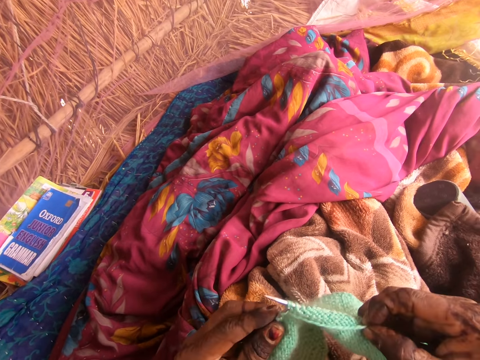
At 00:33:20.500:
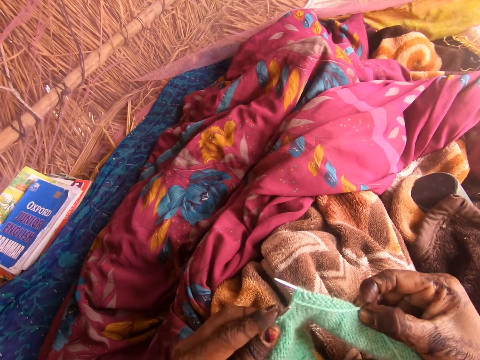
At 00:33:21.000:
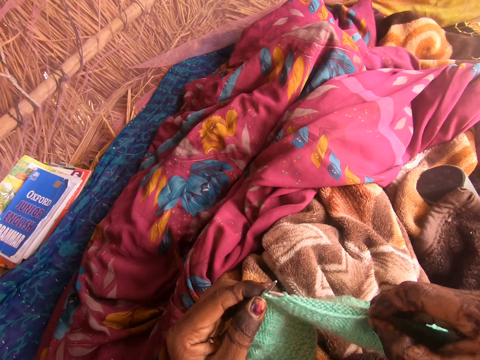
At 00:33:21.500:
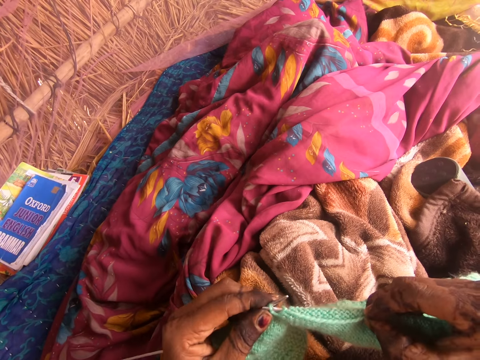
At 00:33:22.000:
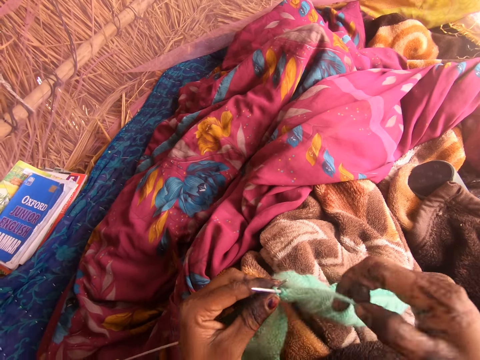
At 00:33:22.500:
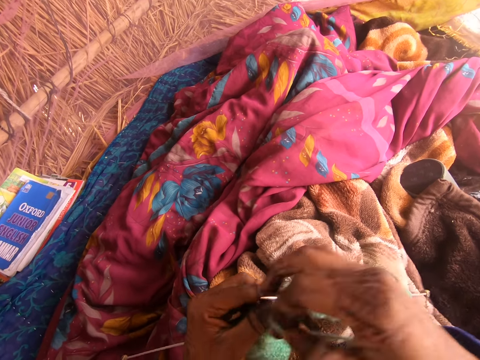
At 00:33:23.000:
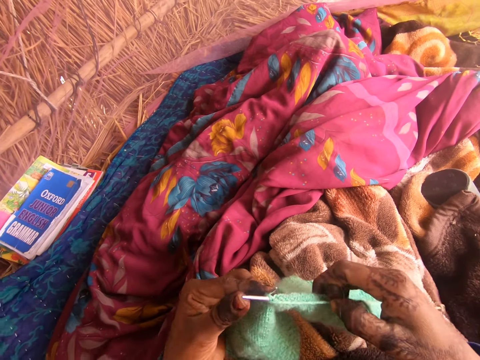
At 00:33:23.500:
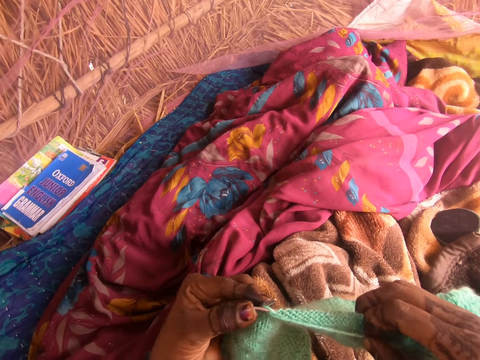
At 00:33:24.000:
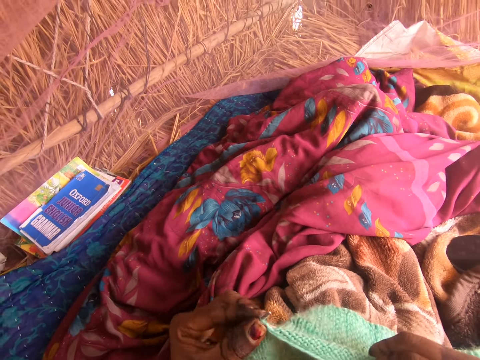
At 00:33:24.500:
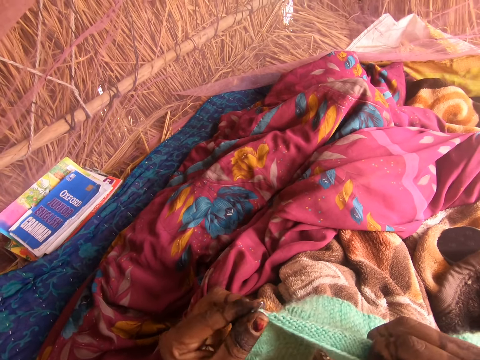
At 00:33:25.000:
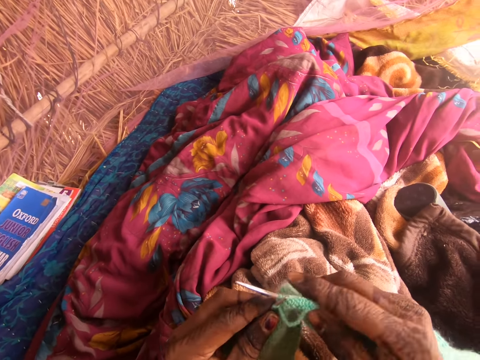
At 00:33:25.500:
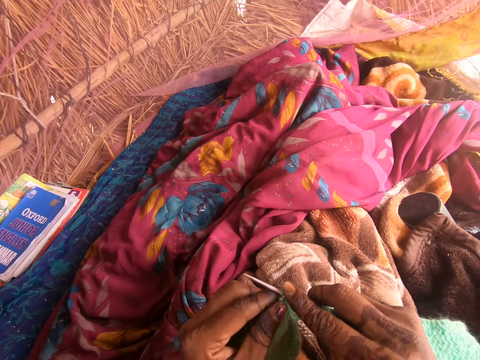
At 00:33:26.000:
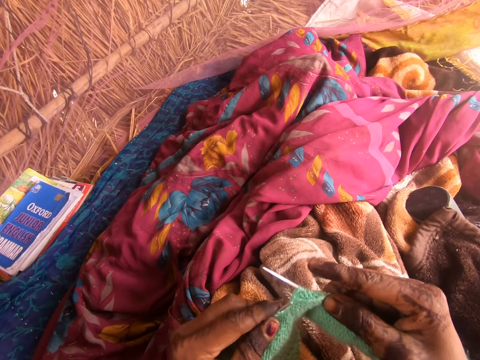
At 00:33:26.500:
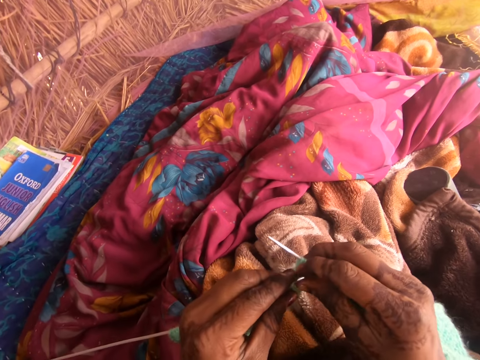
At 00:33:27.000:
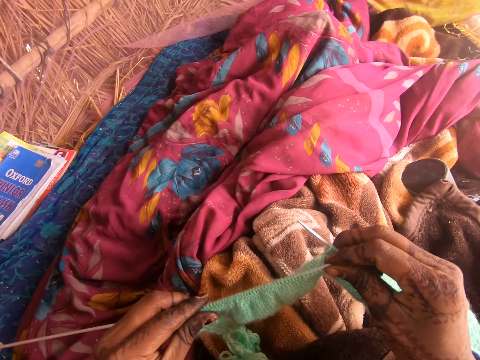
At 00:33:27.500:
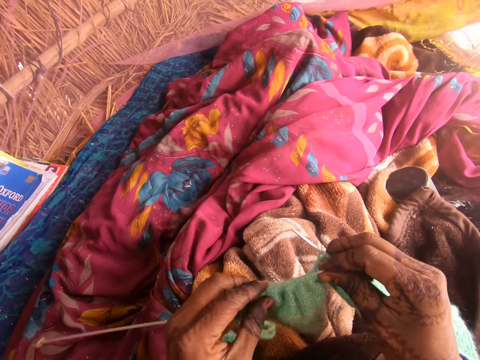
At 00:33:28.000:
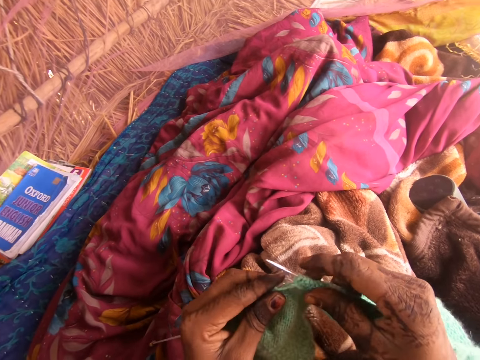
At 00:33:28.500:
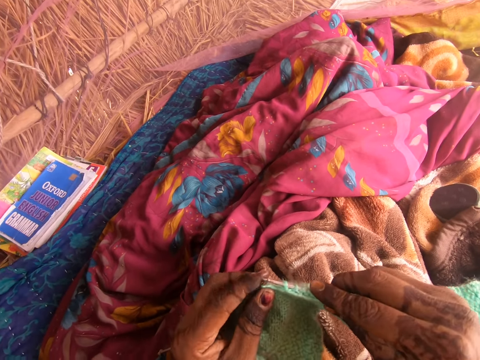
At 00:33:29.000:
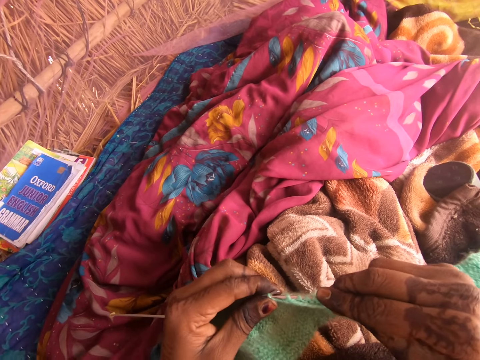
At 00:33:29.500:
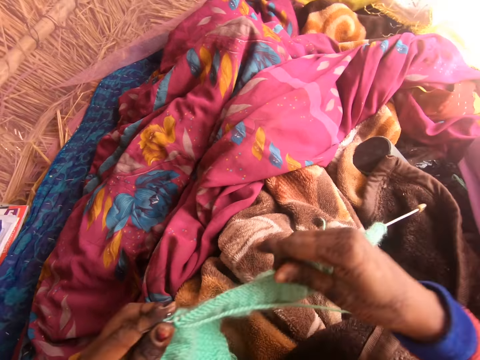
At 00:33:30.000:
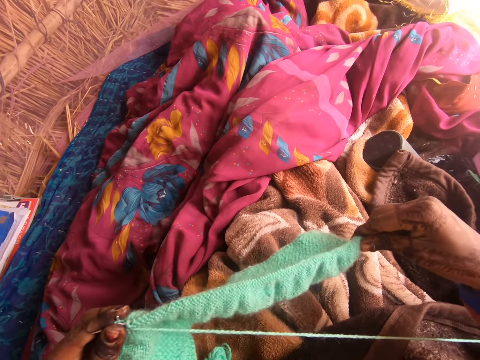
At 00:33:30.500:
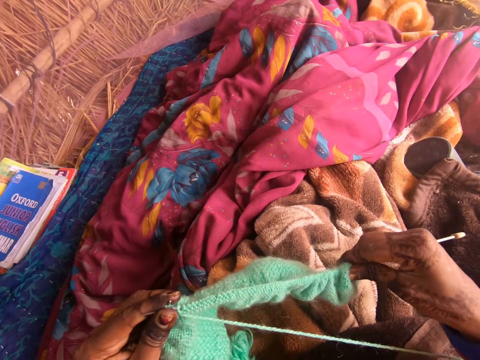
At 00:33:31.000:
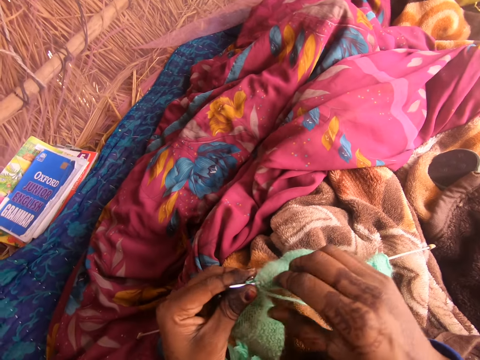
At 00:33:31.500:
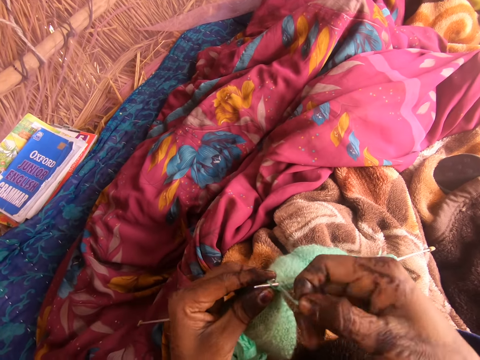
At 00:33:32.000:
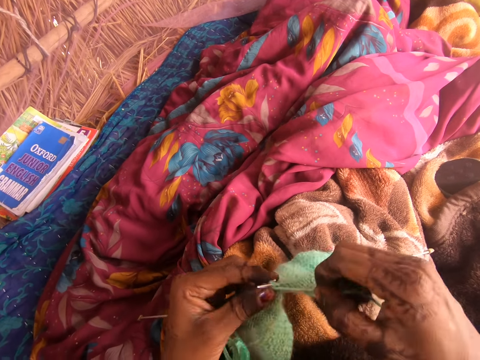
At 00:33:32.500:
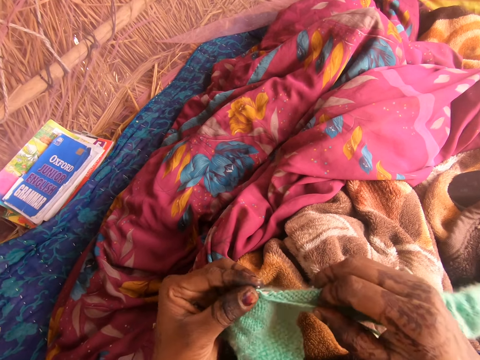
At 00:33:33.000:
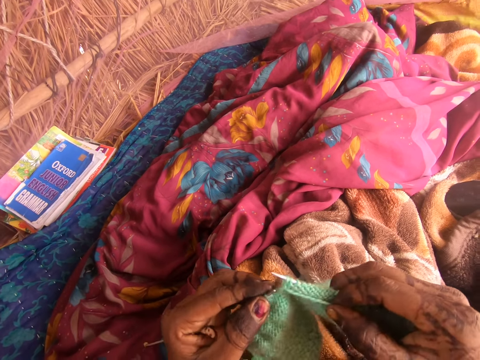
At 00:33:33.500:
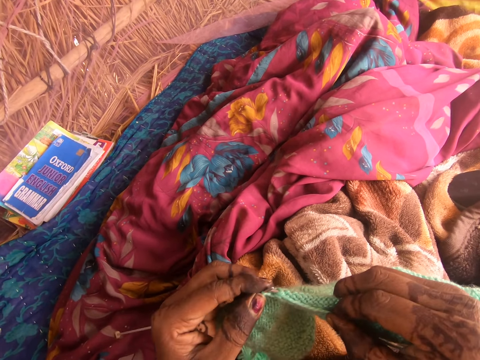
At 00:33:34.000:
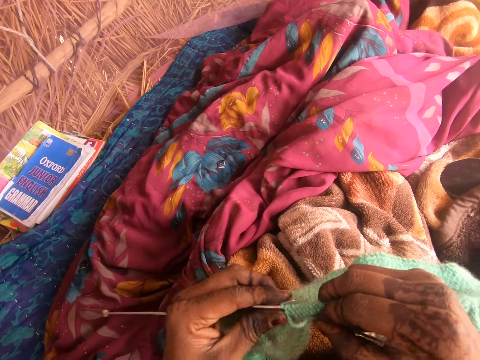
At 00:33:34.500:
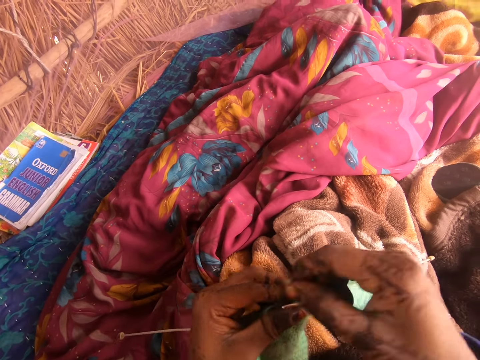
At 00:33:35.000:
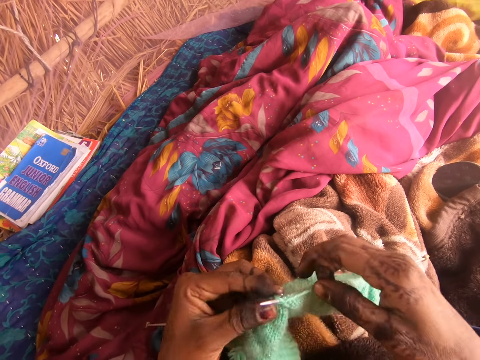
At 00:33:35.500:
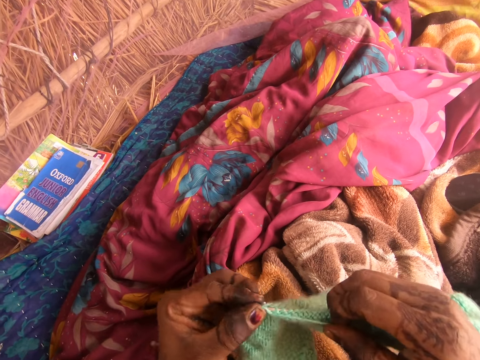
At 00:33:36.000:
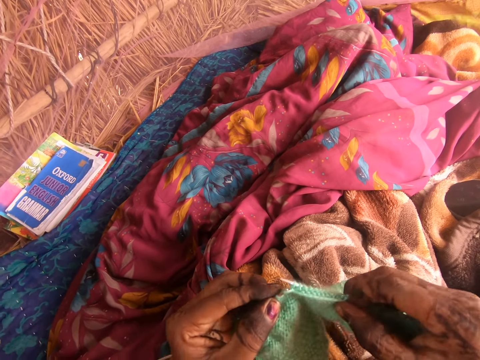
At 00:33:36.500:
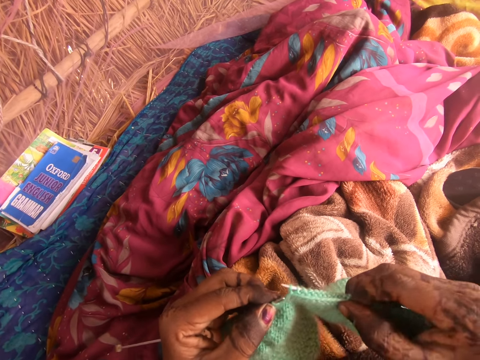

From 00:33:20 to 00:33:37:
The camera wearer straightens the fabric. They knit the fabric with the knitting needle. They adjust the fabric. They knit the fabric with the knitting needle.

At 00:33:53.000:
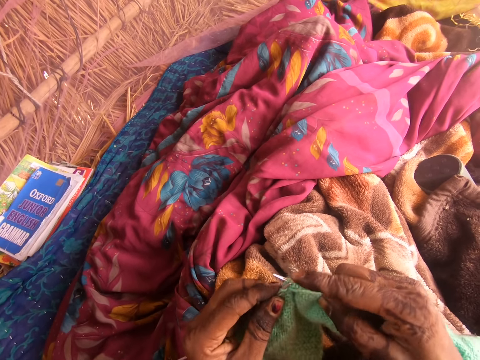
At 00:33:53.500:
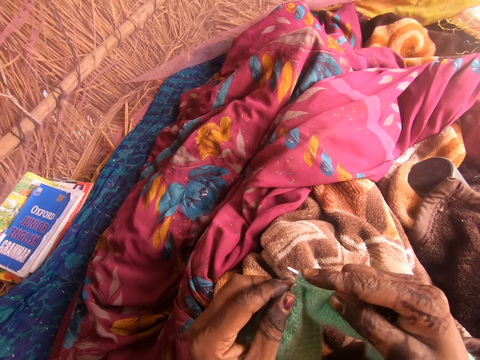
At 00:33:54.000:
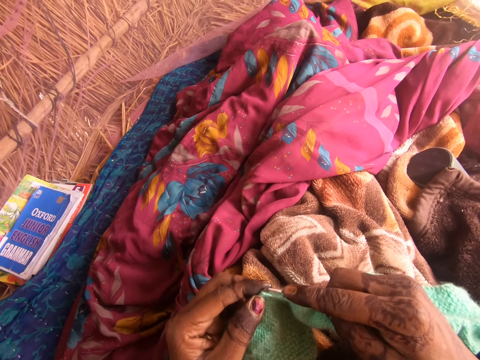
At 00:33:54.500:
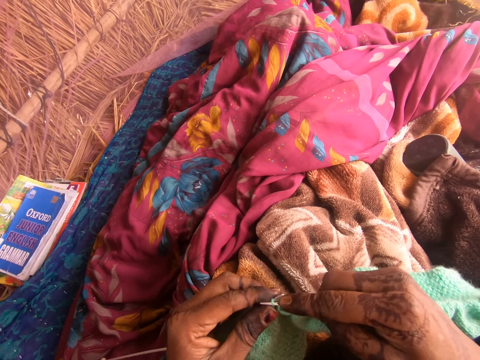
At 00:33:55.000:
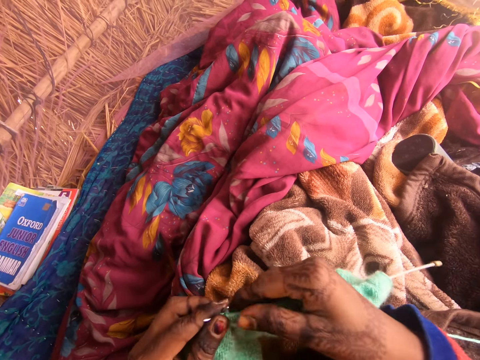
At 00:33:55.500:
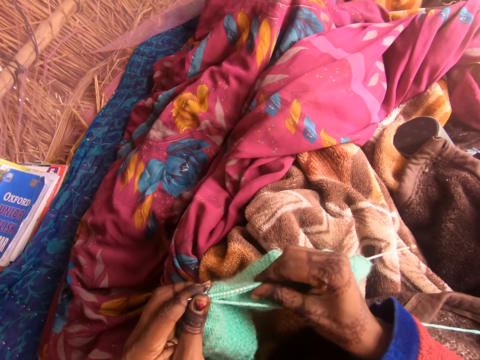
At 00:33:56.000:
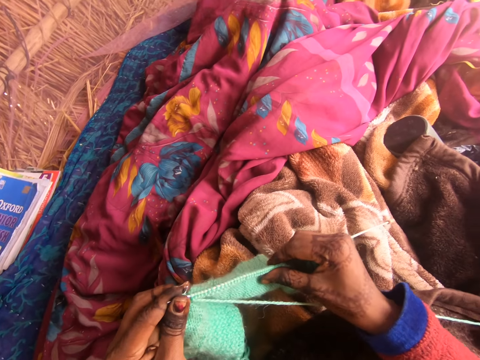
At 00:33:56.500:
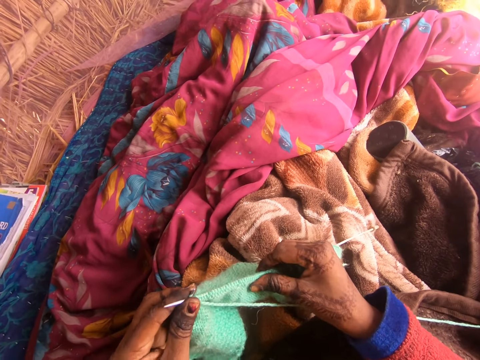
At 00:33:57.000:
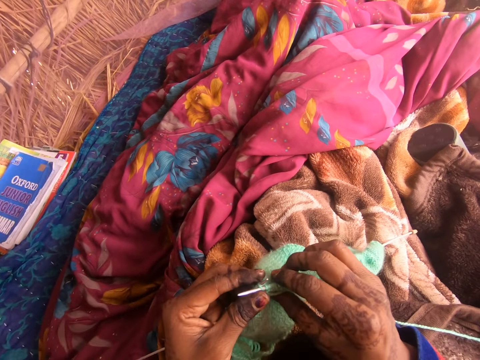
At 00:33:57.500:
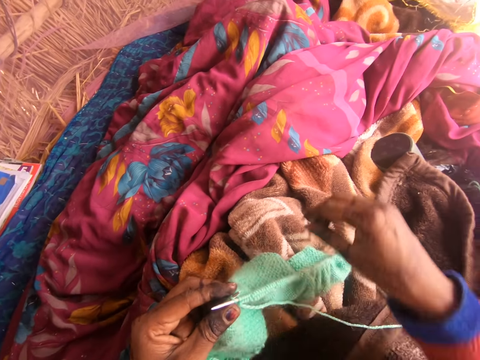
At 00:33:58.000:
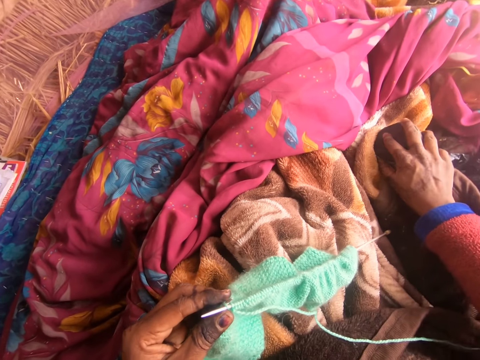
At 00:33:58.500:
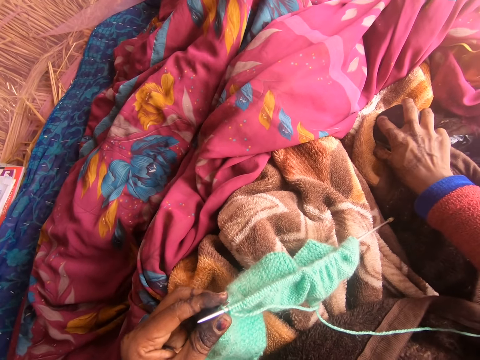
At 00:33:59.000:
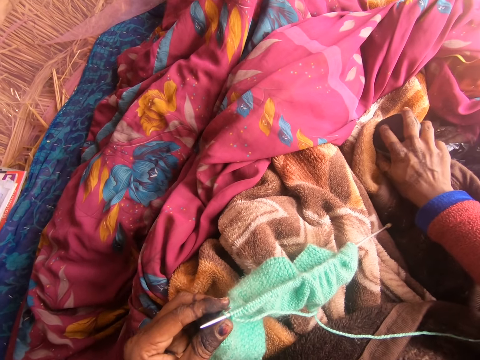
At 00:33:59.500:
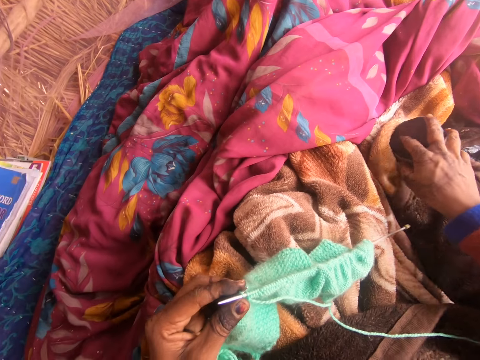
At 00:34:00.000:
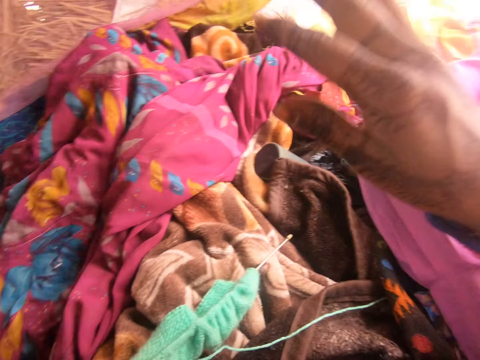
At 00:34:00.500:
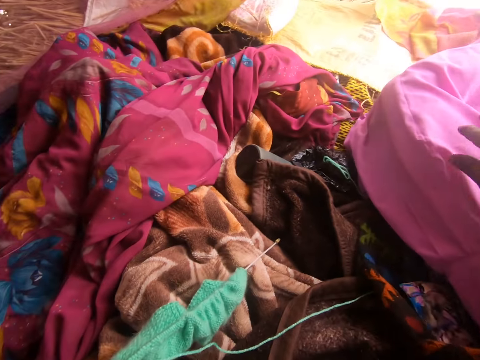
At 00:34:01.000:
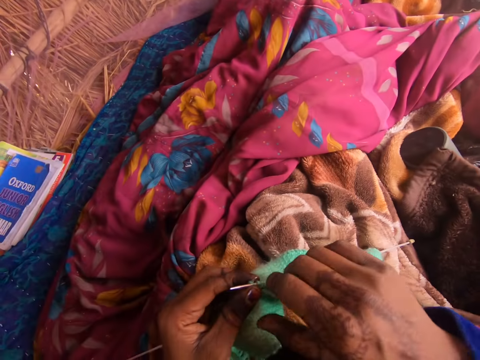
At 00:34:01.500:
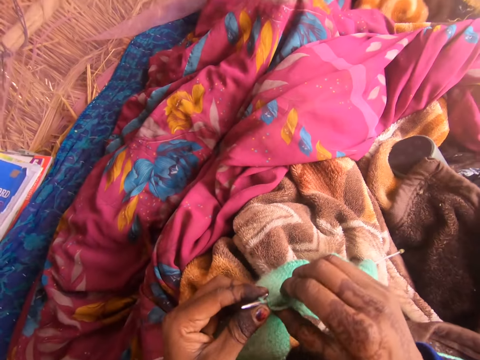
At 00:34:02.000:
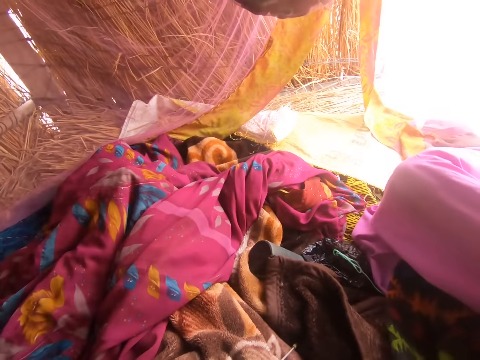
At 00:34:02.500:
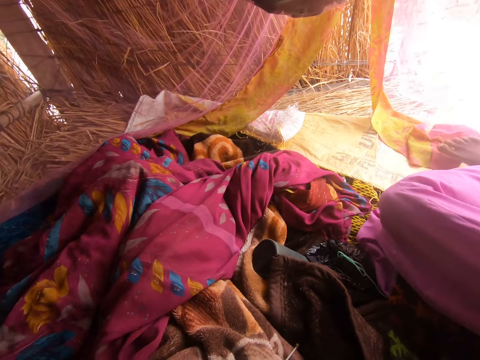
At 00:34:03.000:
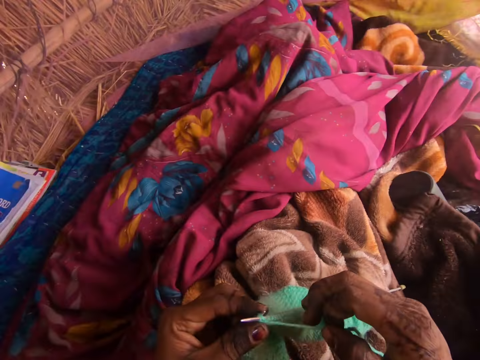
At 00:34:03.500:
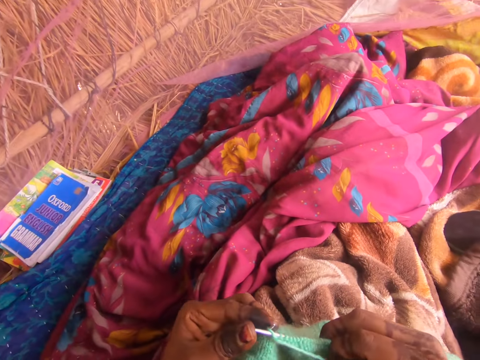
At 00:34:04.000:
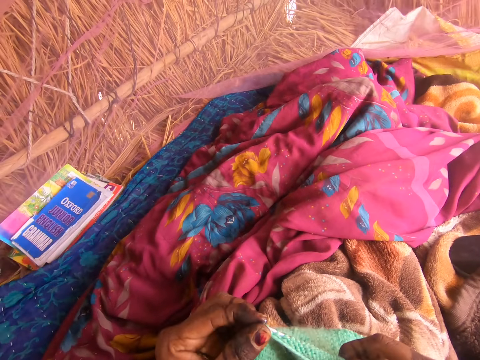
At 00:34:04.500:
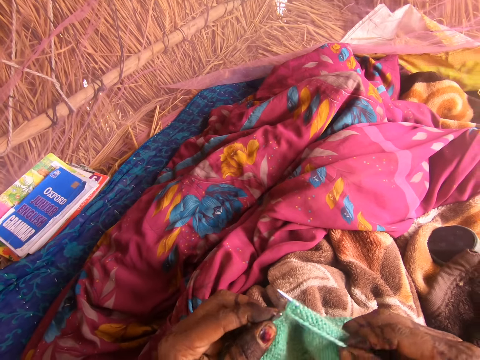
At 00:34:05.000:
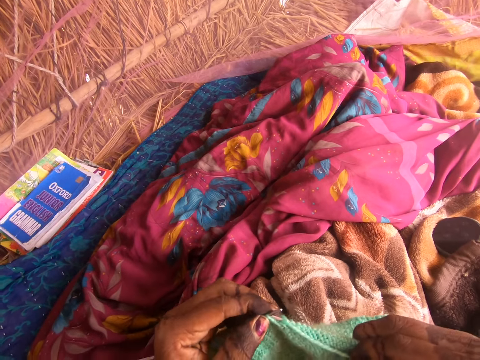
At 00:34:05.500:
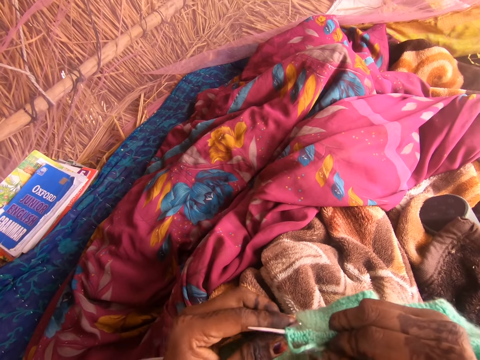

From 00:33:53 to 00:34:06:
The camera wearer straightens the fabric. They touch something. They tap on a person. They converse. They knit the fabric with the knitting needle.
